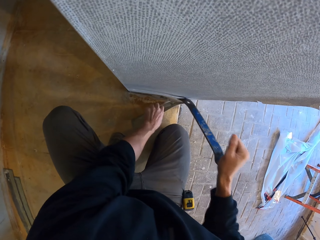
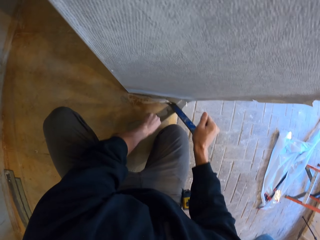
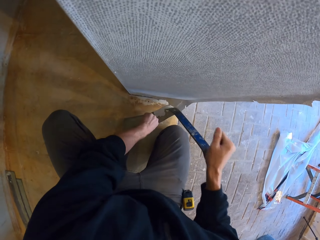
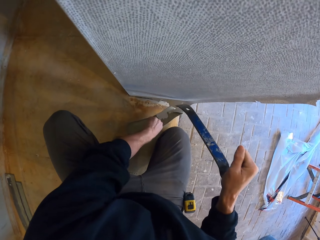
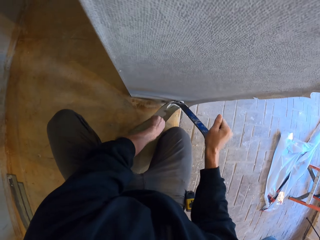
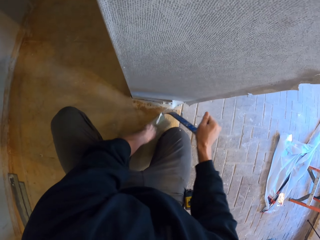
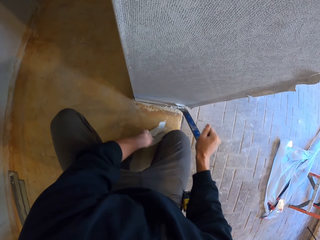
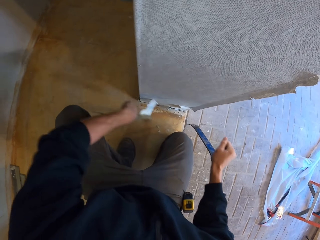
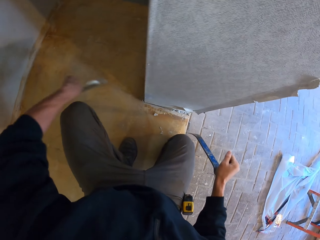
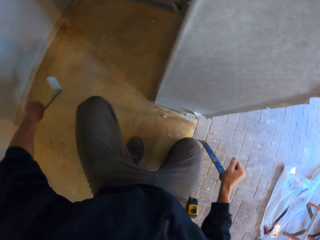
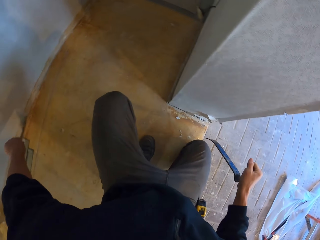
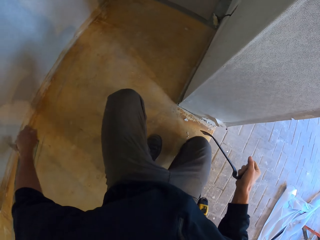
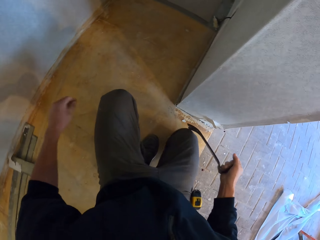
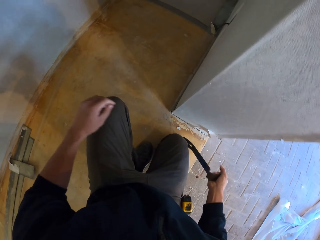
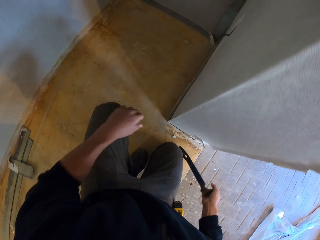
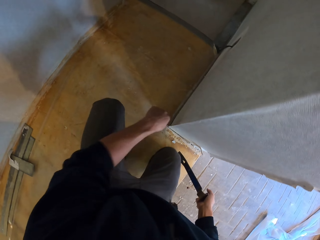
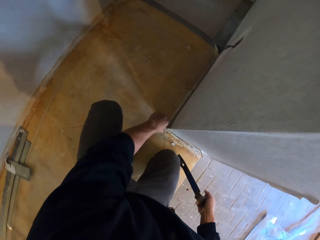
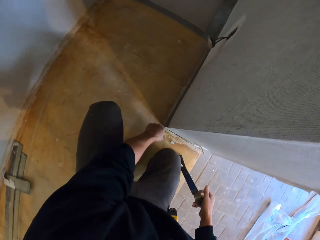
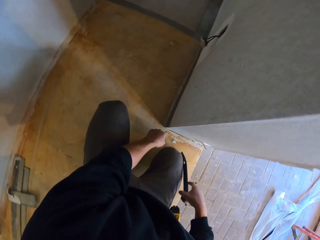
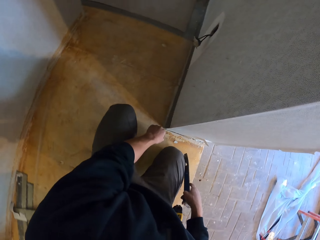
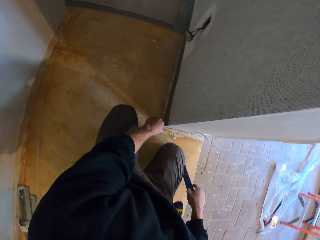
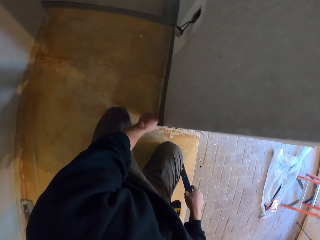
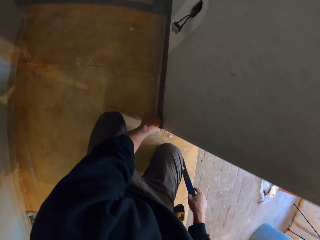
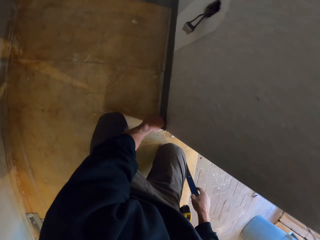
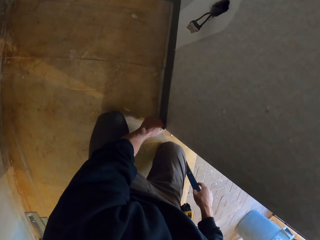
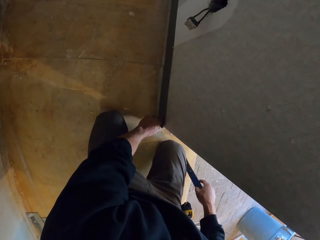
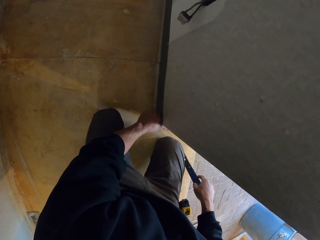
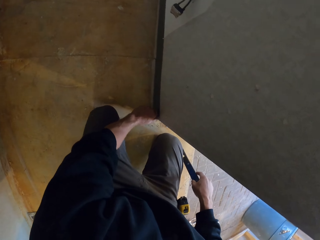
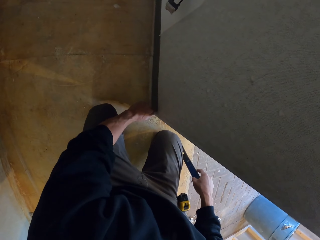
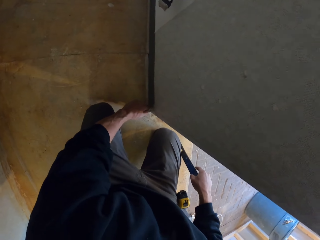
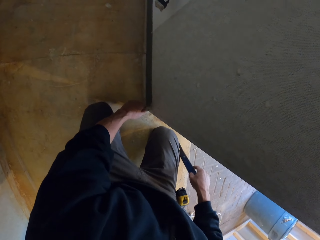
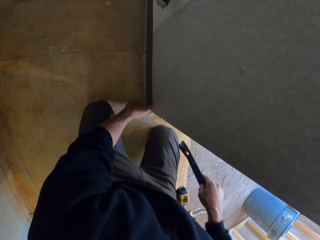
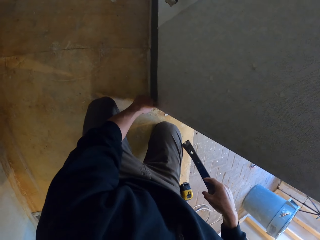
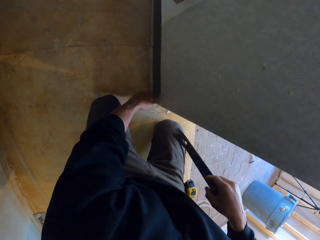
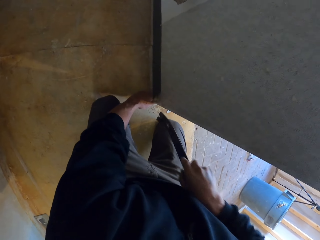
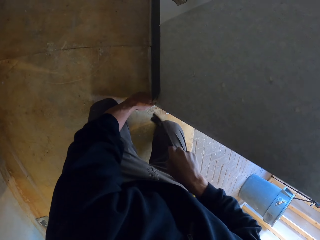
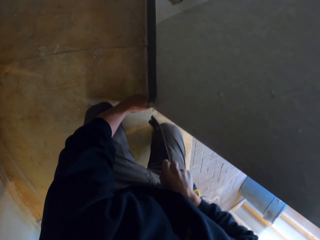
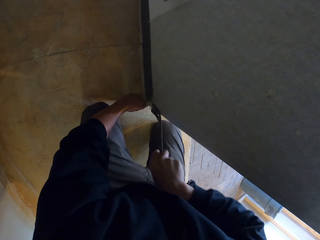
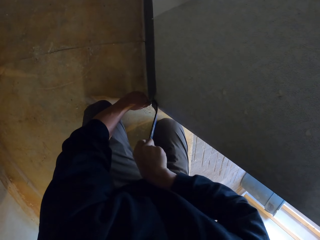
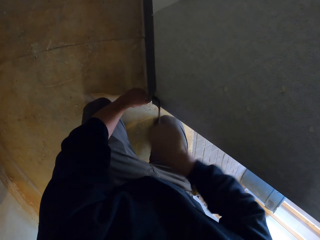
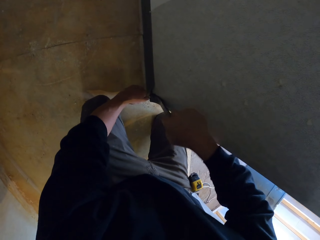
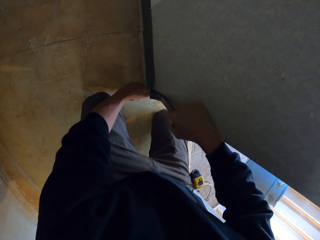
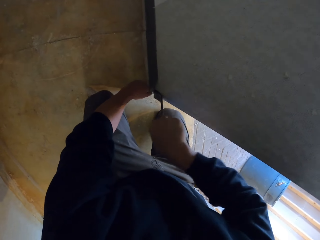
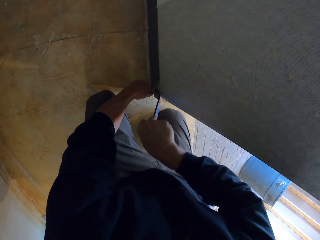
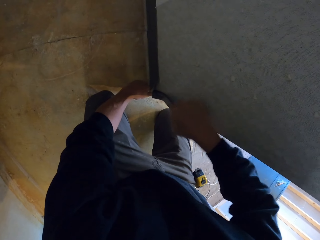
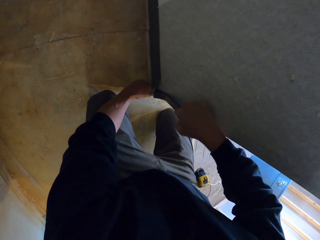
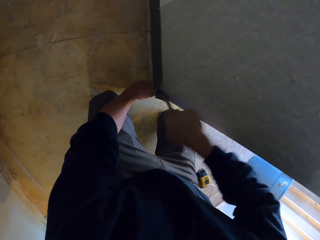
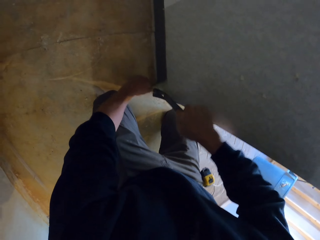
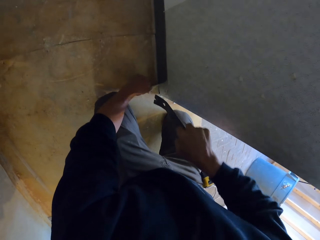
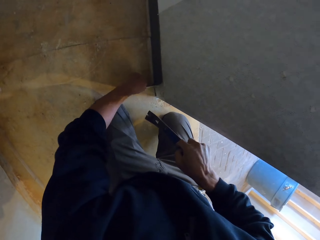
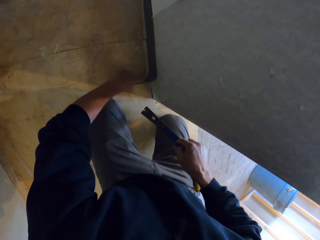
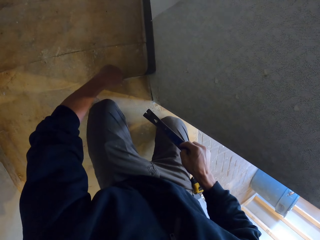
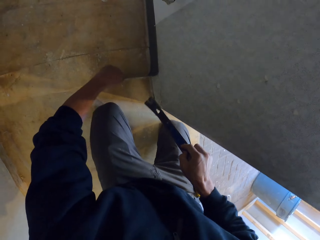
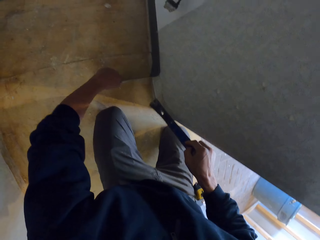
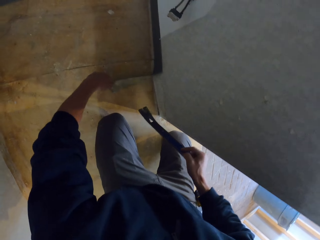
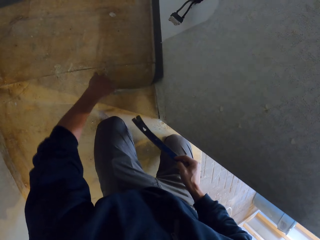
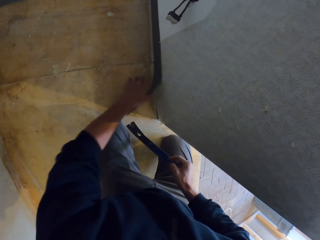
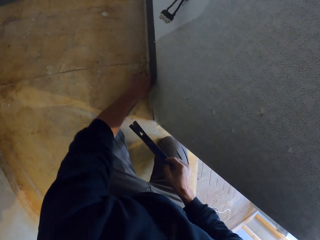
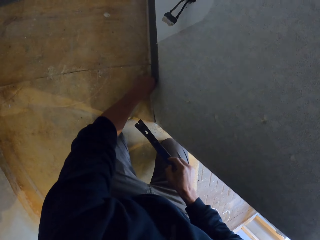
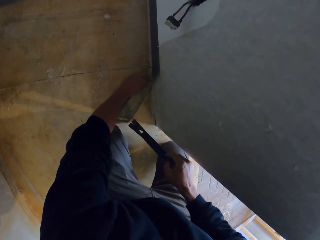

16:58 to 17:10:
The camera wearer throws the wall protector on the floor. They pull the wall protector. They remove the wall protector with a crowbar.

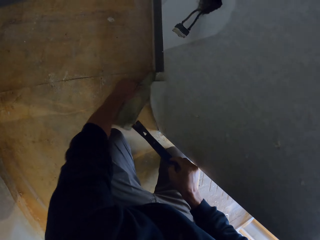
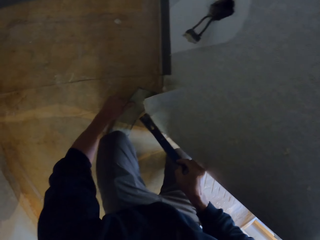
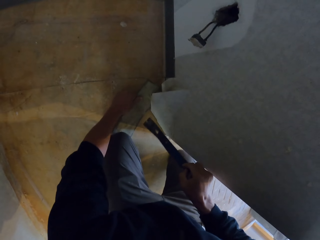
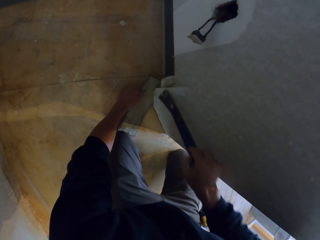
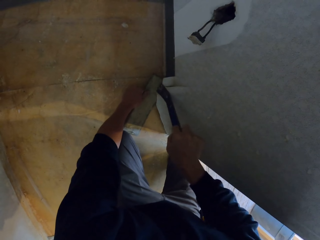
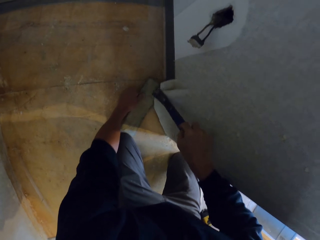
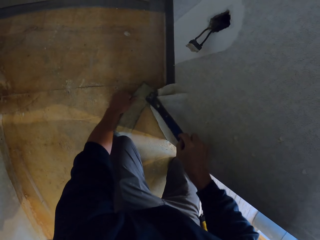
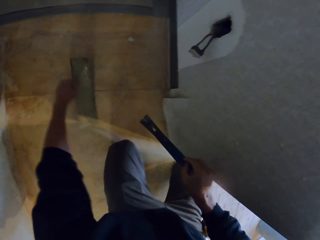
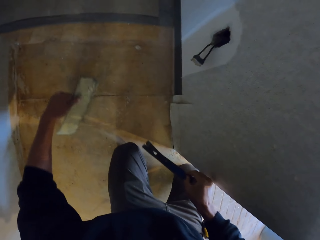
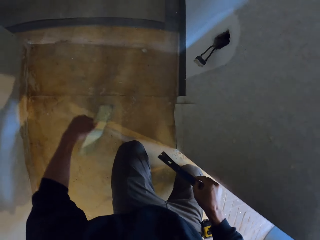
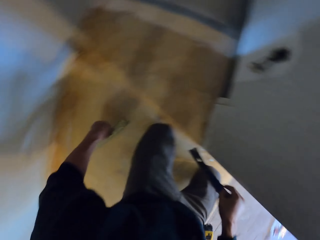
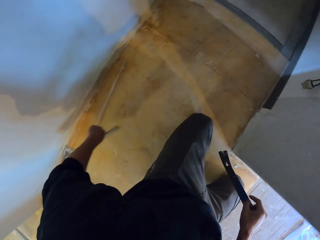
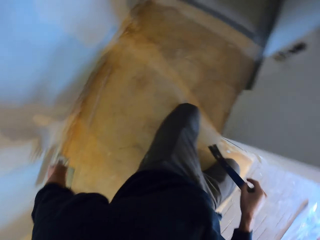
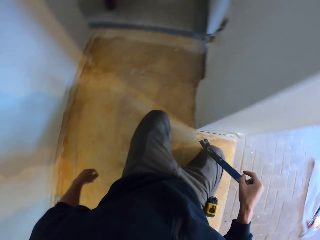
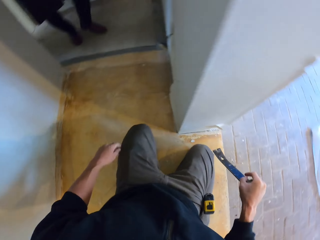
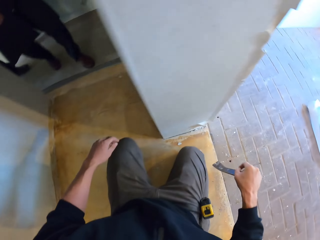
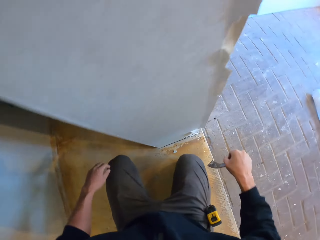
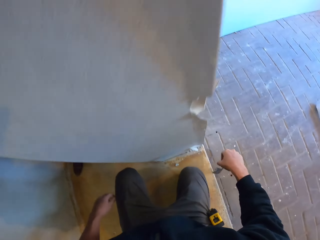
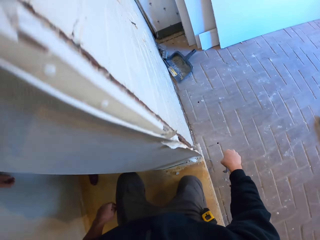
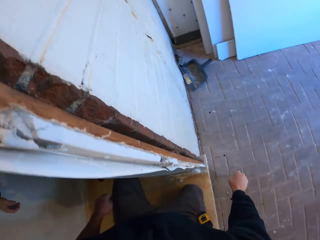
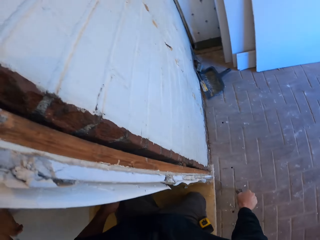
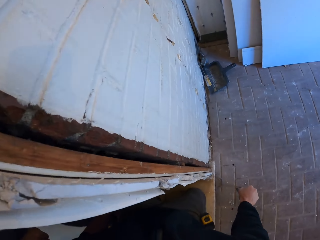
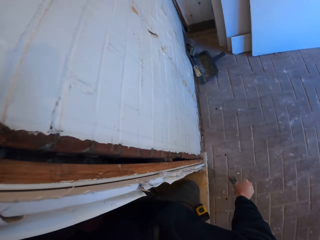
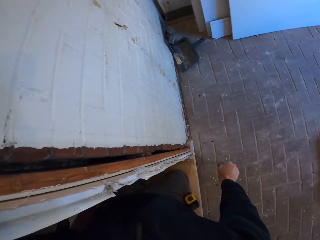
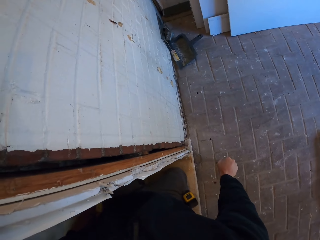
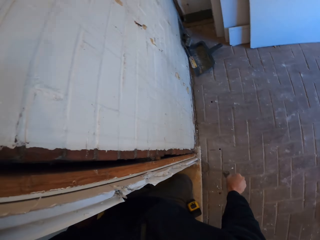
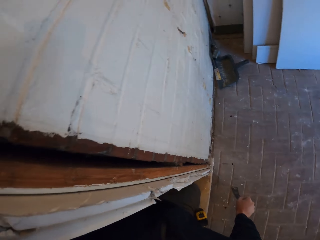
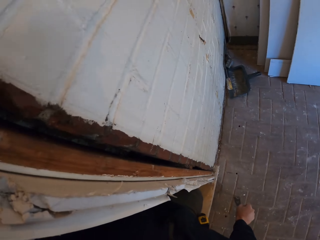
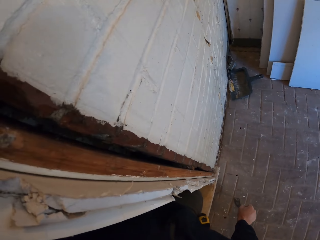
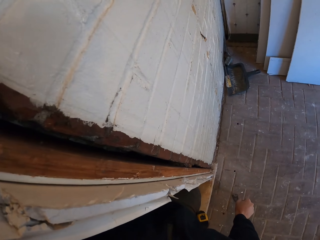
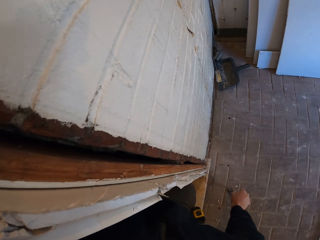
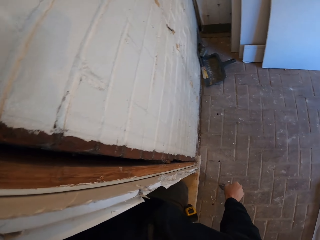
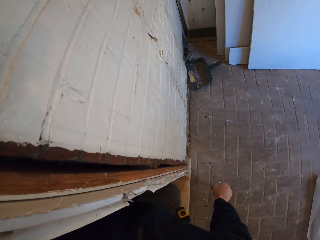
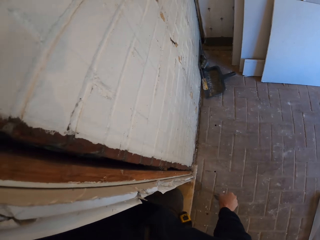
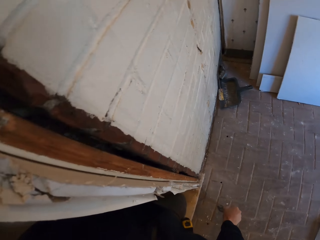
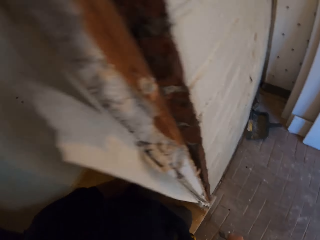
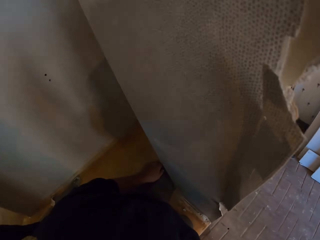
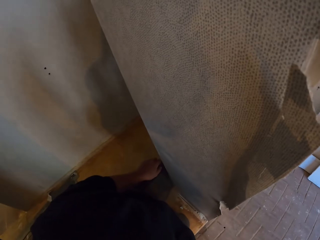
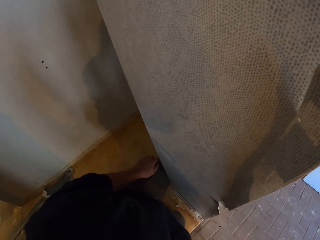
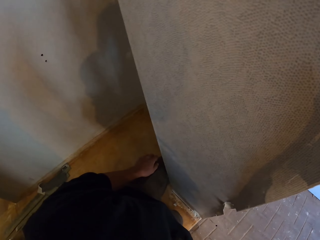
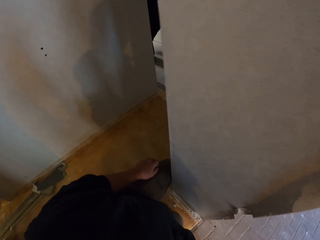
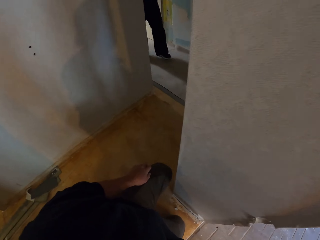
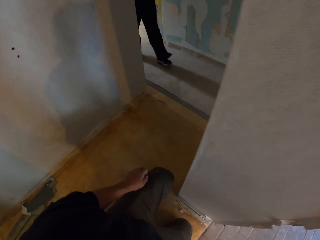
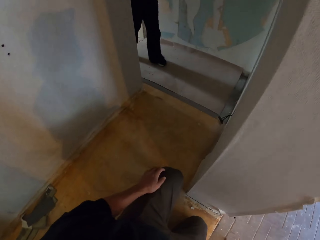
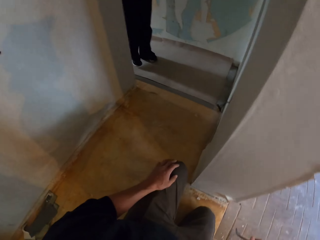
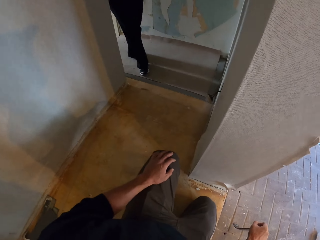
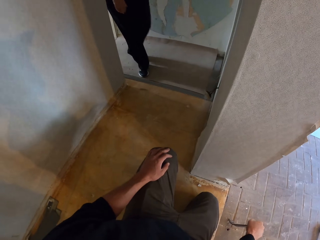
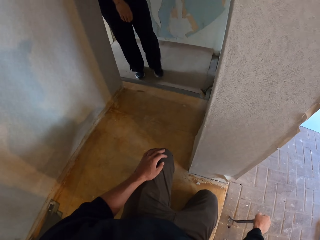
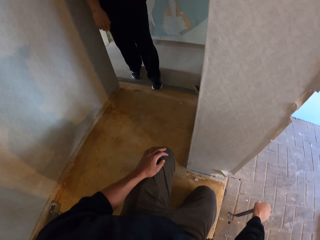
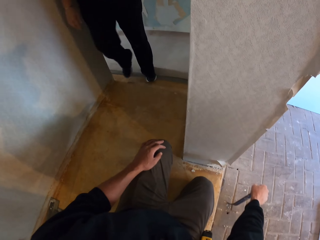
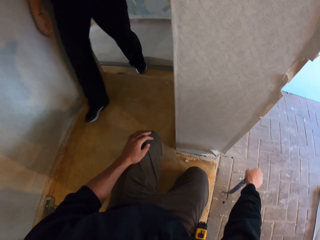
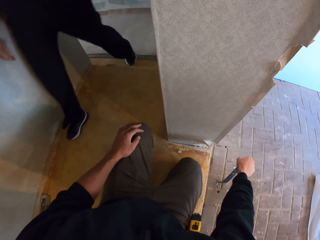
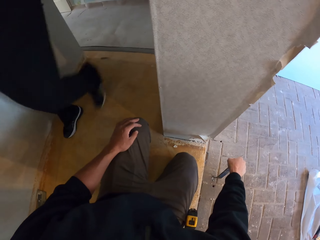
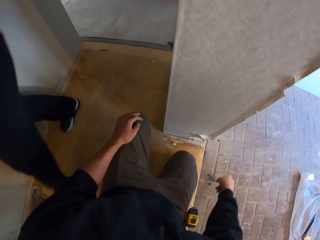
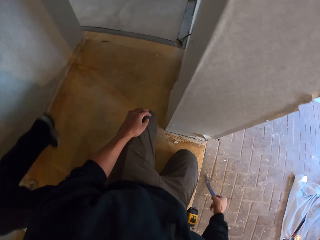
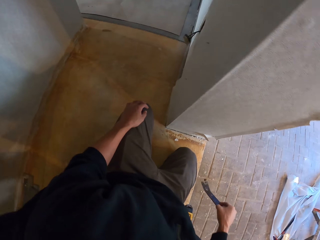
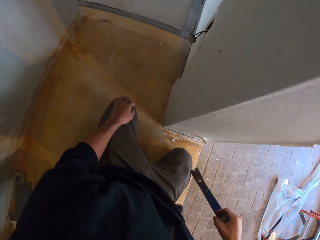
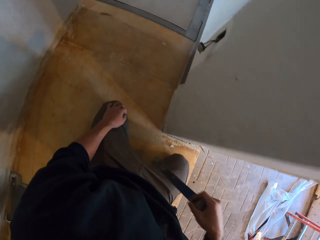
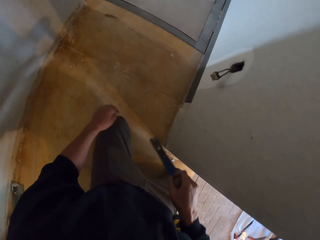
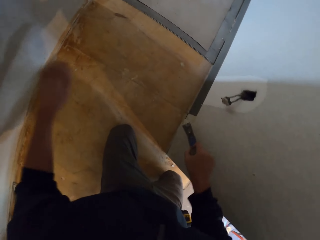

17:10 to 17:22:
The camera wearer throws the wall protector on the floor. They look at the wall.
